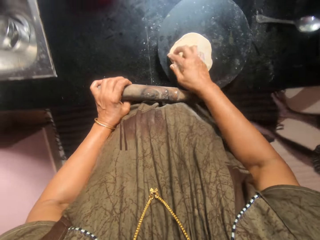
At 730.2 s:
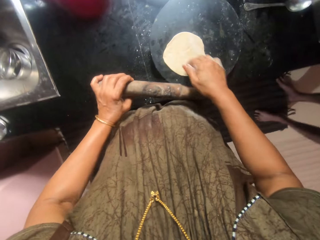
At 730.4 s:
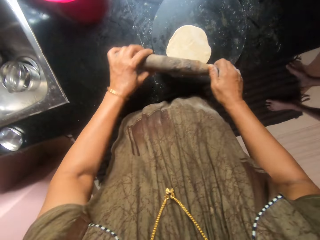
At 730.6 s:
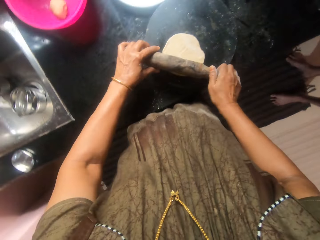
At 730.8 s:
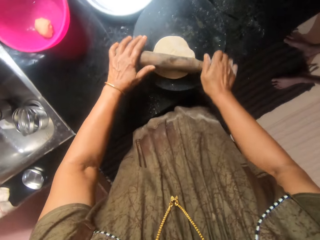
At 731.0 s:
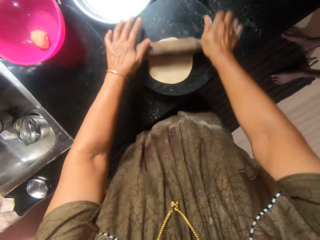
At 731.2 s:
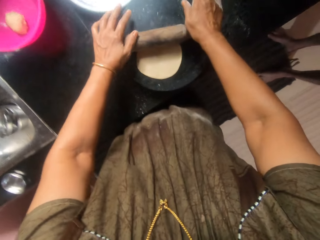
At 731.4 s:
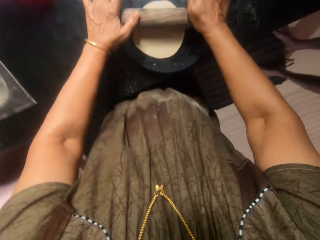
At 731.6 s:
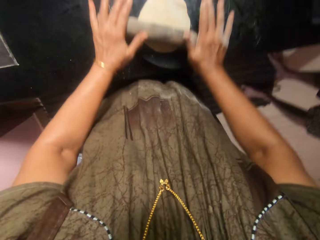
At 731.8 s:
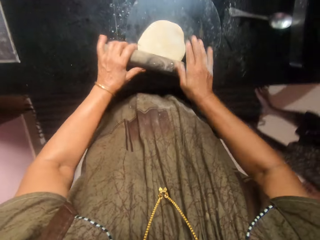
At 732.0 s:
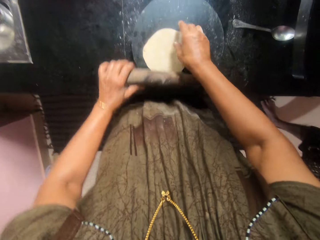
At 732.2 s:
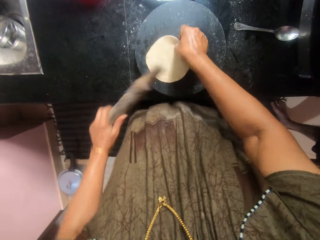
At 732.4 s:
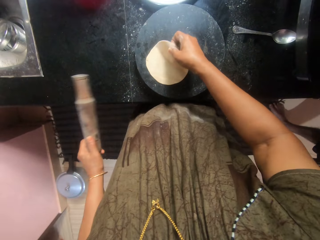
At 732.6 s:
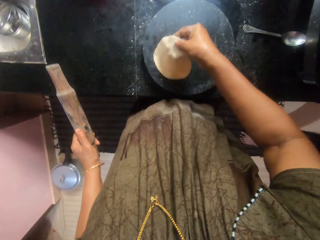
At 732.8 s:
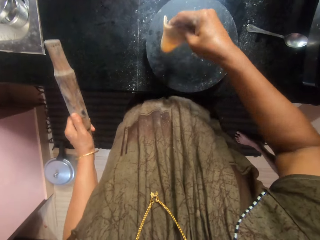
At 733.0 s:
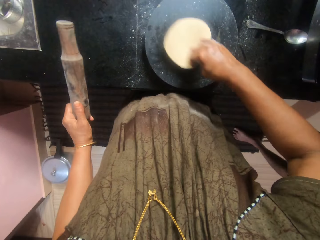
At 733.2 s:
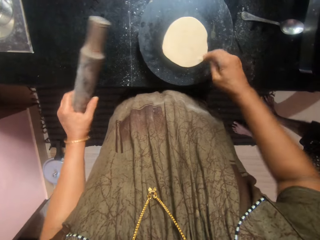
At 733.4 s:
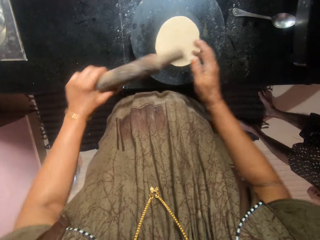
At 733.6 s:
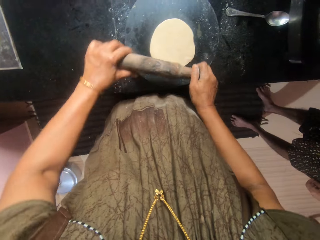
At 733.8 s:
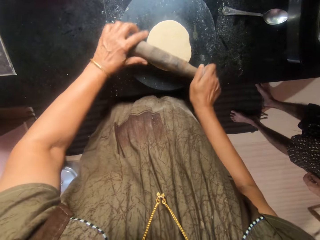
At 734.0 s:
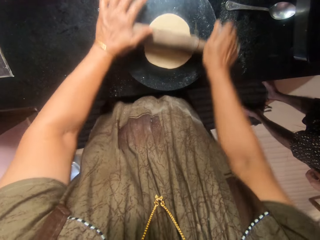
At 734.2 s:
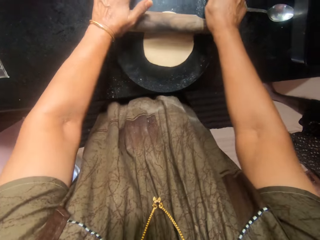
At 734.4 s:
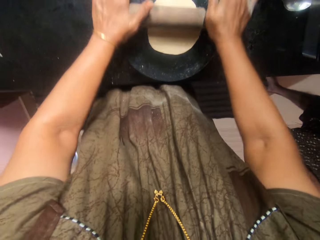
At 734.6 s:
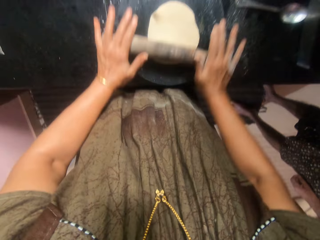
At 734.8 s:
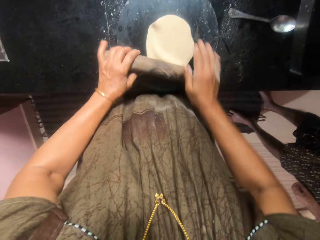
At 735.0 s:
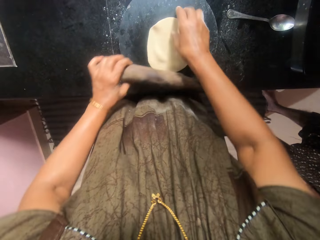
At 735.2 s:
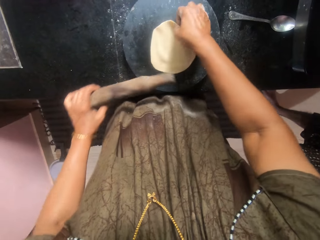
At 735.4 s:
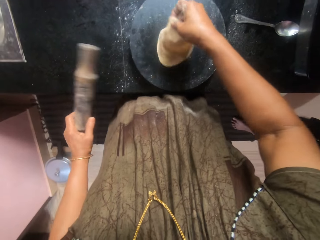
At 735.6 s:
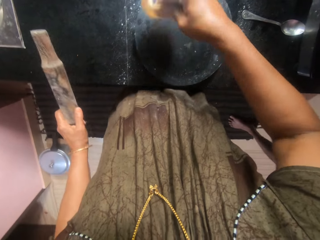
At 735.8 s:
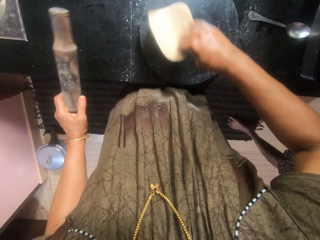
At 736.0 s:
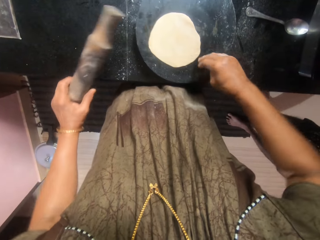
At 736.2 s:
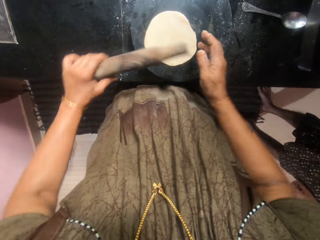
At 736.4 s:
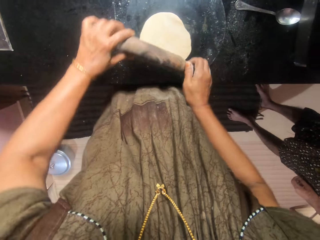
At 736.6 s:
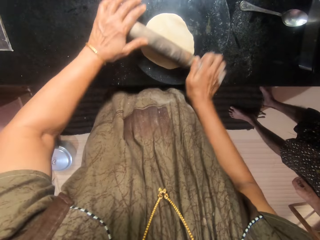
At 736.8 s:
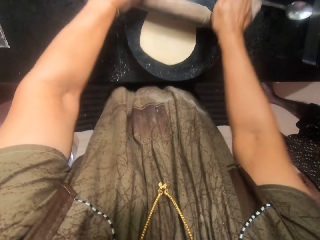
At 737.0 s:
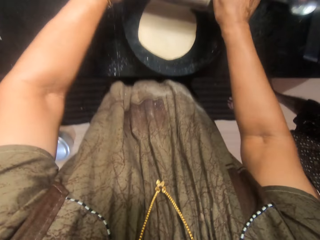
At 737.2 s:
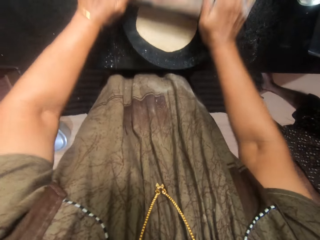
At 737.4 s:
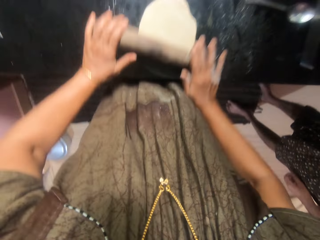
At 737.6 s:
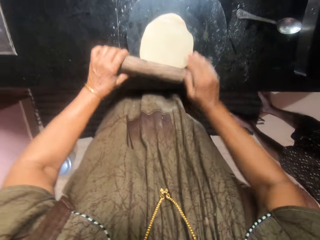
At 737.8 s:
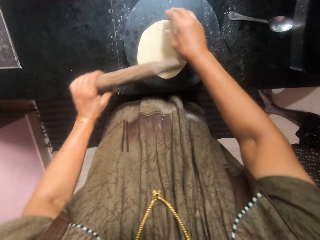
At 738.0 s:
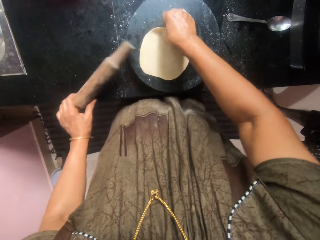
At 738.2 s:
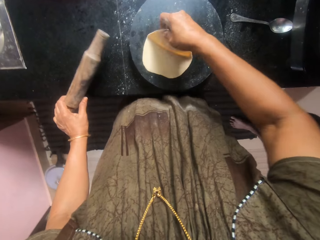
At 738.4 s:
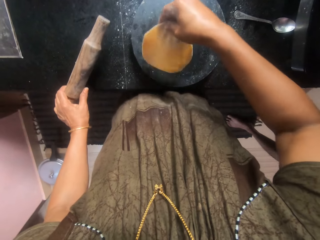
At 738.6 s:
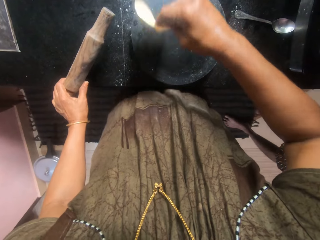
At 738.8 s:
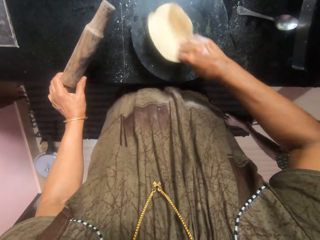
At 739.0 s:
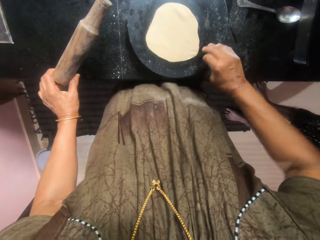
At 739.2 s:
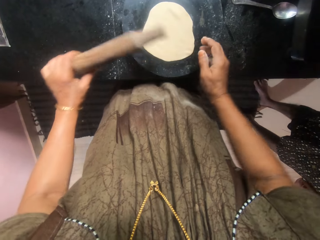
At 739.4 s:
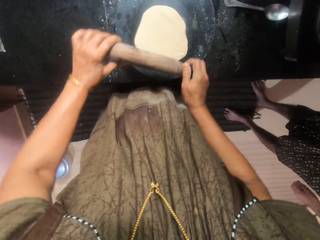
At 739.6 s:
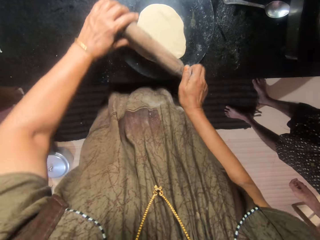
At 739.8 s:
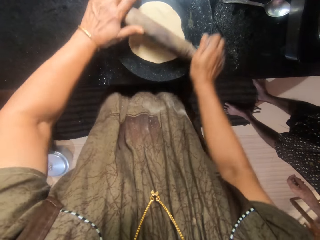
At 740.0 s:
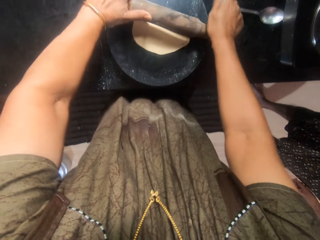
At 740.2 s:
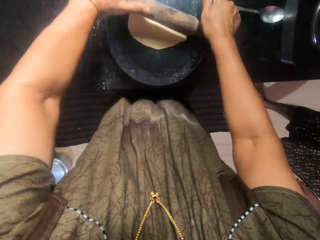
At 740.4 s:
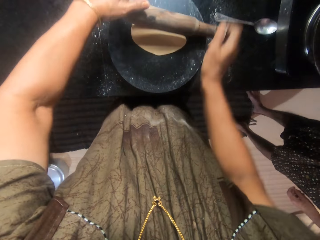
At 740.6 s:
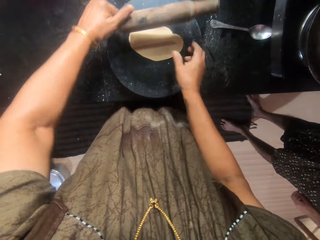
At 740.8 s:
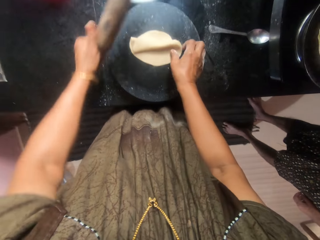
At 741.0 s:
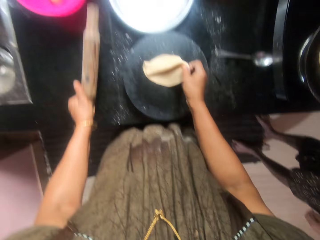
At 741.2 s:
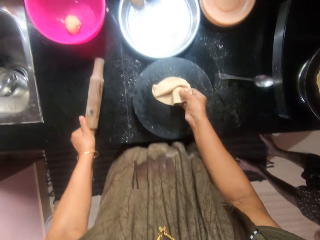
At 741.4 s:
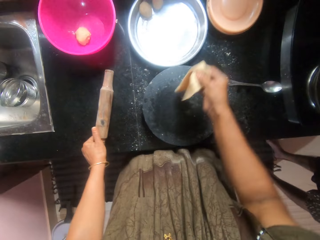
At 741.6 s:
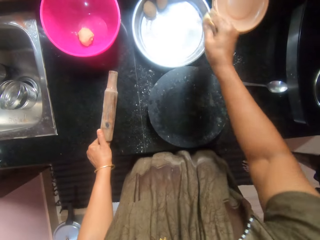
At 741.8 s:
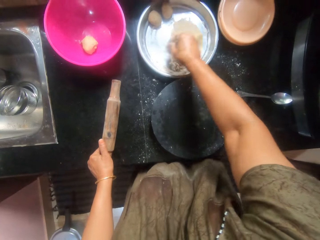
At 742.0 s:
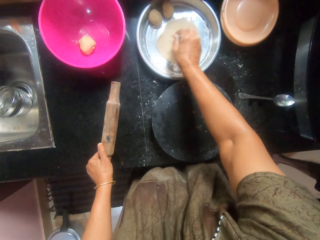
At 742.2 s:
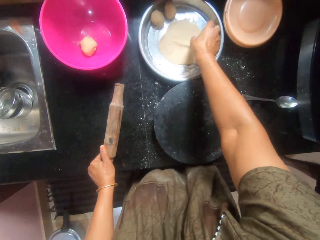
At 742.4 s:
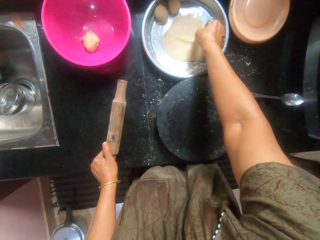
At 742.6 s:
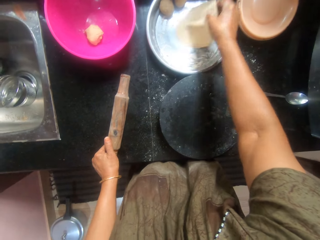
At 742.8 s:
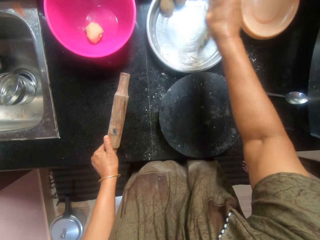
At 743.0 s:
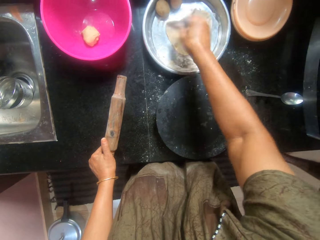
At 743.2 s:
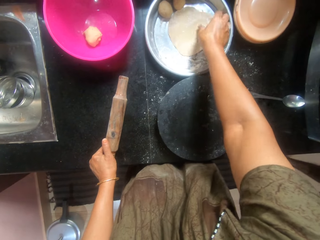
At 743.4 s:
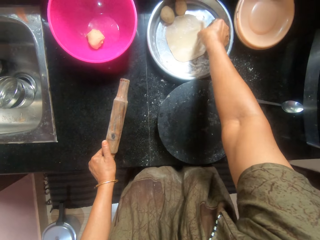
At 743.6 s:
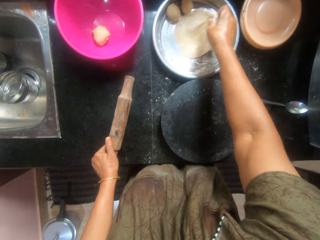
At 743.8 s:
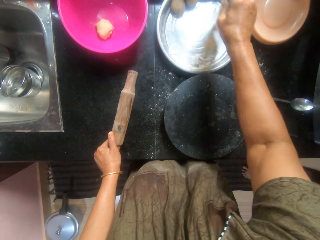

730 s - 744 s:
The camera wearer flattens the dough with the rolling pin. They turn the dough upside down. They flatten the dough with the rolling pin. They turn the dough upside down. They flatten the dough with the rolling pin. They turn the dough upside down. They flatten the dough with the rolling pin. They drop the rolling pin on the countertop. They pick the dough from the pastry board. They mix the dough with flour inside the tray.

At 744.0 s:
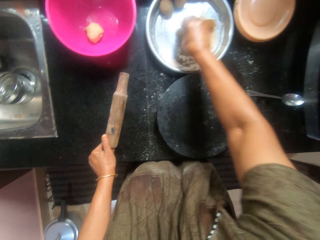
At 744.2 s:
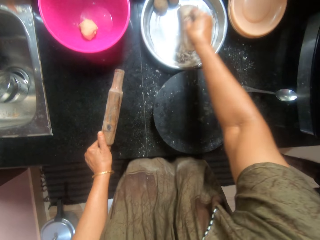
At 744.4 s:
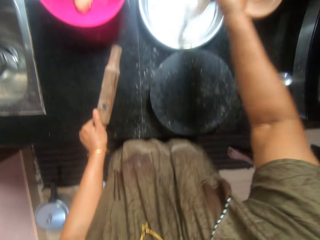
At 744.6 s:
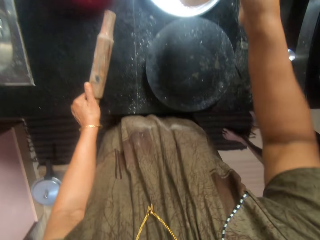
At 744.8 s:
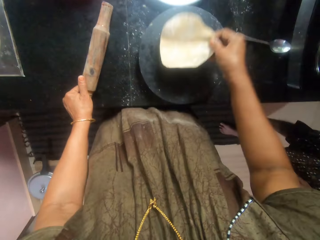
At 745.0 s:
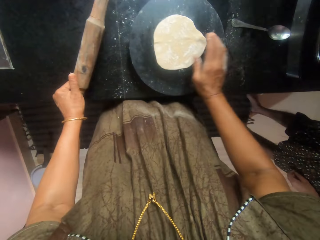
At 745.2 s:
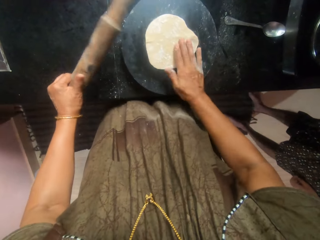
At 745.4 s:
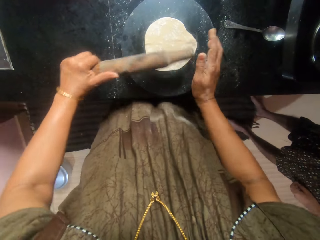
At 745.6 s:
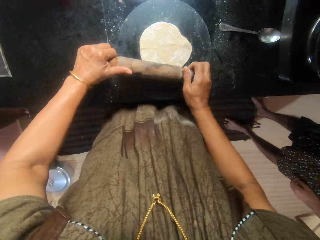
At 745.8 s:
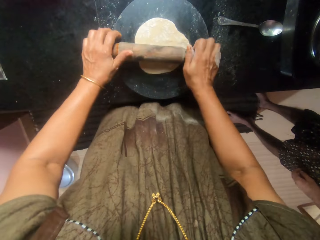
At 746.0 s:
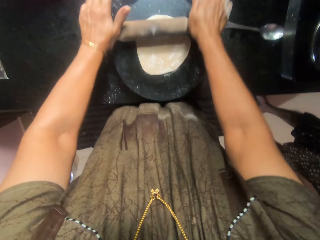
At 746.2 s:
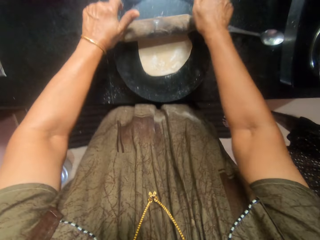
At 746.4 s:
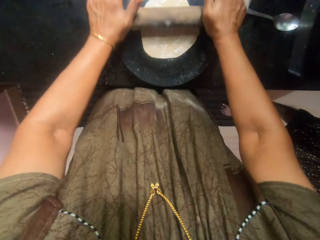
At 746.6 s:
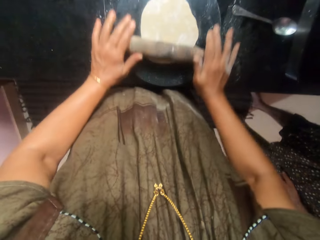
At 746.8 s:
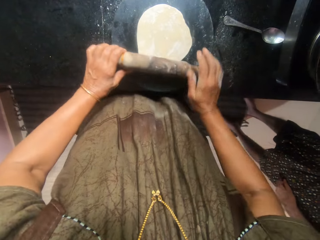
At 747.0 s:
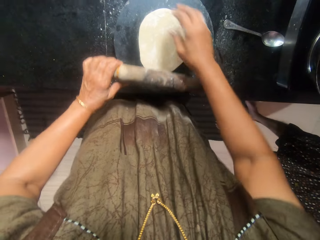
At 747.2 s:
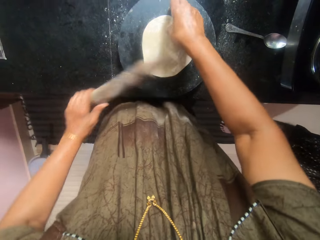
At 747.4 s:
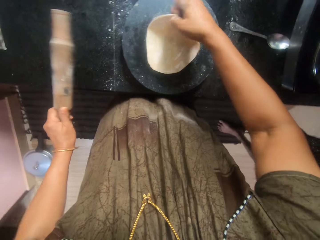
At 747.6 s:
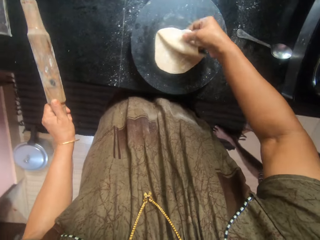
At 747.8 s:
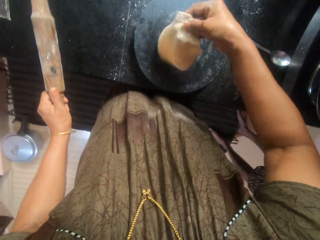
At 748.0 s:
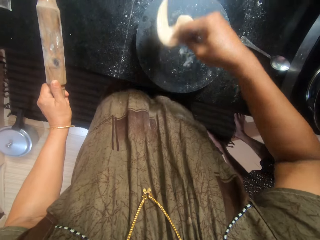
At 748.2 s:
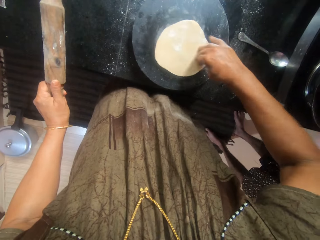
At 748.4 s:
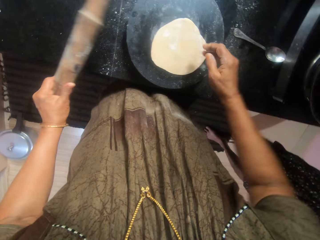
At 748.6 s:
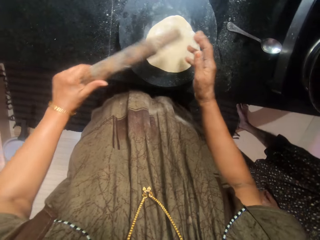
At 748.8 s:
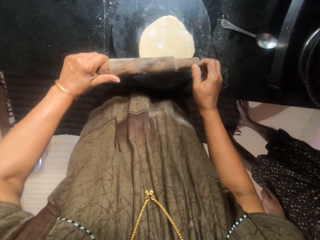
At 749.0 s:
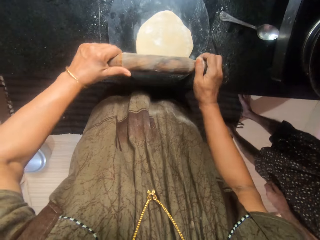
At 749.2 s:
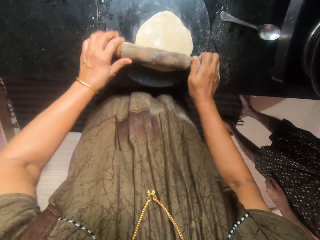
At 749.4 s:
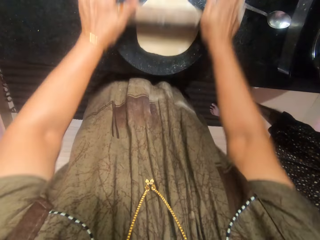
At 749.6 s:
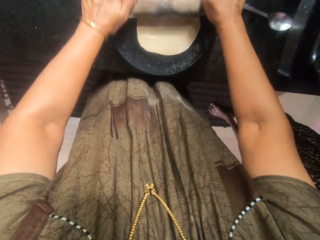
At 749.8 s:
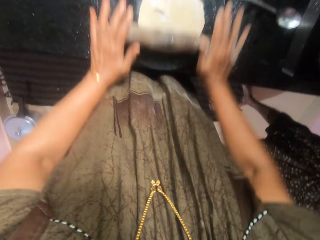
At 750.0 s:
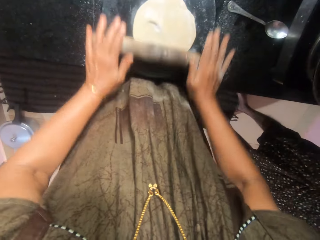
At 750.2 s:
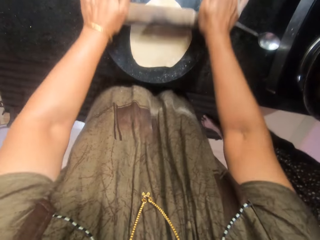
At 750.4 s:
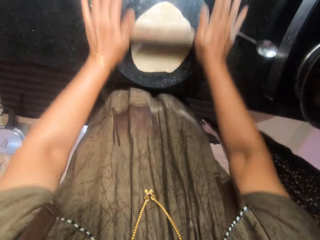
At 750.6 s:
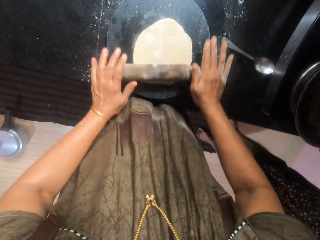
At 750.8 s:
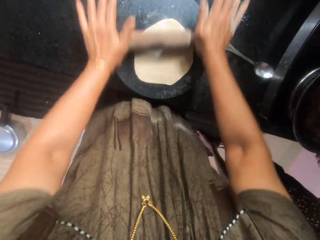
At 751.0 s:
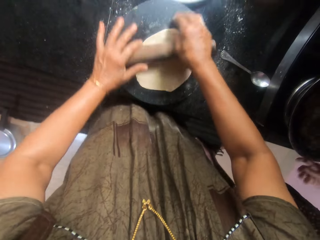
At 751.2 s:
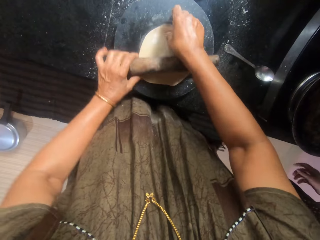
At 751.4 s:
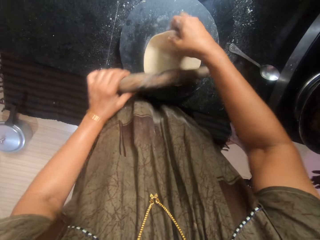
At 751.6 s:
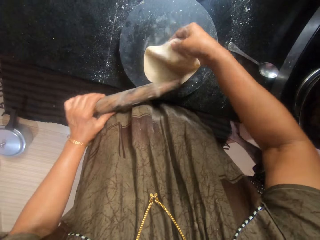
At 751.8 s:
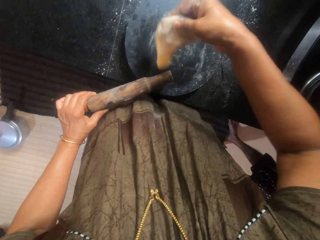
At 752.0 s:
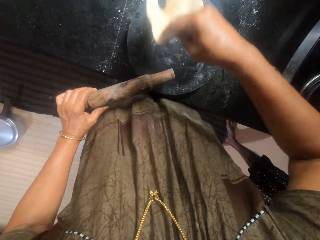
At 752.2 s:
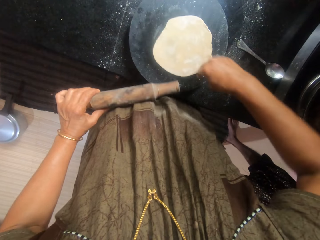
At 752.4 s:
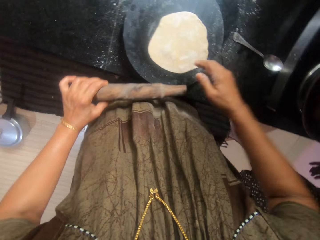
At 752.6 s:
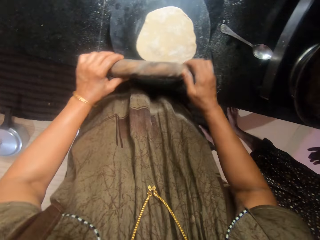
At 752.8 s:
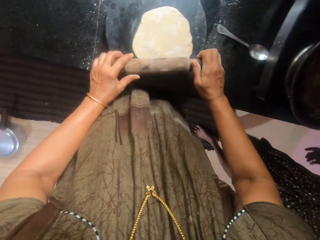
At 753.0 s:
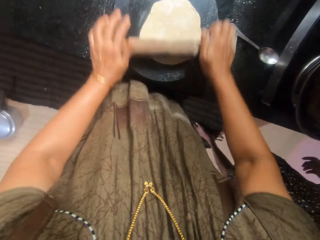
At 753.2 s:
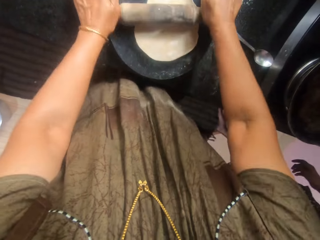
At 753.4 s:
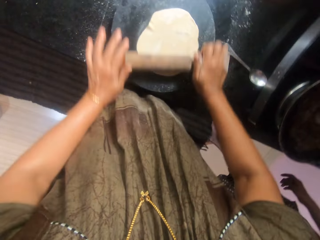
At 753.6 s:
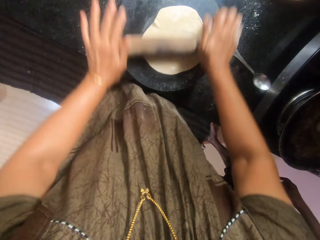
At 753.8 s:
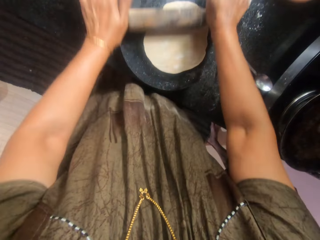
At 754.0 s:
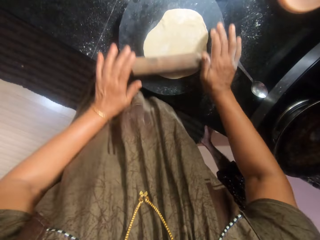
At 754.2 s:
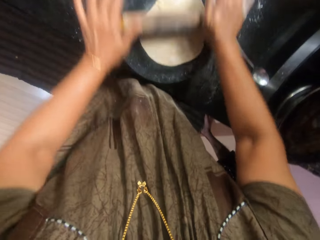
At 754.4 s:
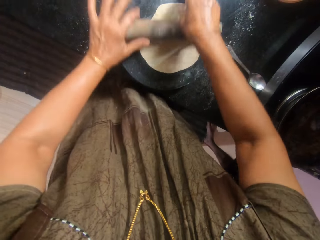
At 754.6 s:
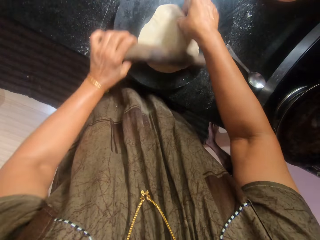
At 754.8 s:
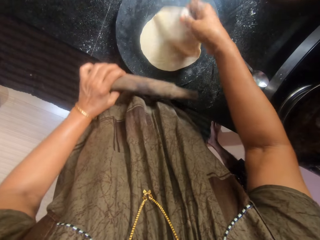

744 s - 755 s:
The camera wearer places the dough on the pastry board. They flatten the dough with the rolling pin. They turn the dough upside down. They flatten the dough with the rolling pin. They turn the dough upside down. They flatten the dough with the rolling pin. A man stands in the kitchen. The camera wearer turns the dough upside down.
